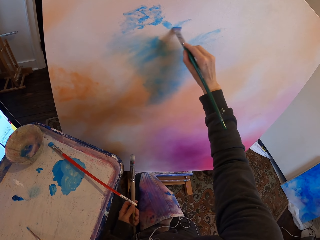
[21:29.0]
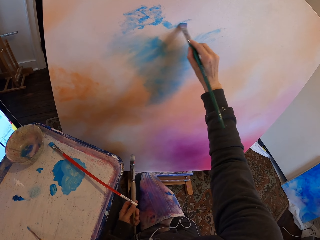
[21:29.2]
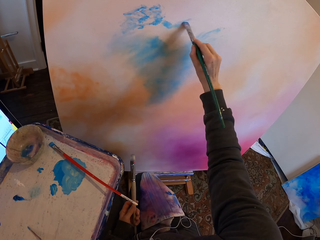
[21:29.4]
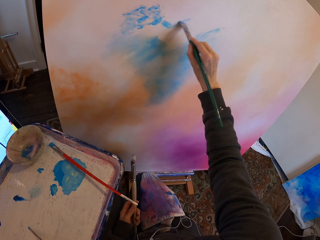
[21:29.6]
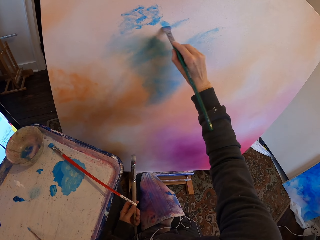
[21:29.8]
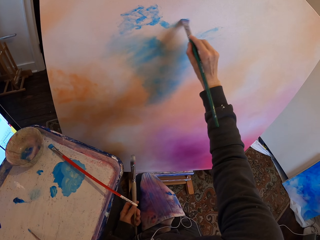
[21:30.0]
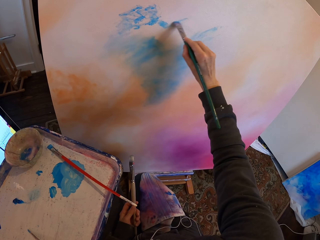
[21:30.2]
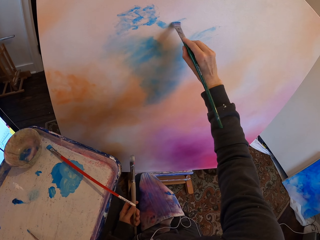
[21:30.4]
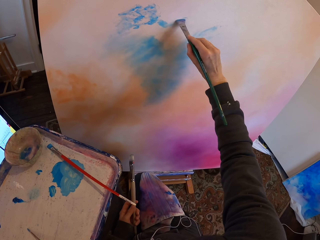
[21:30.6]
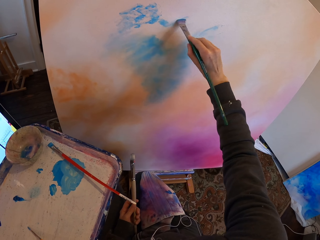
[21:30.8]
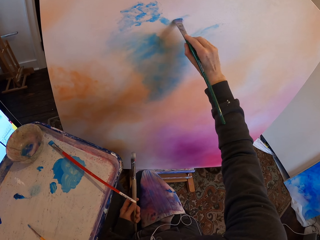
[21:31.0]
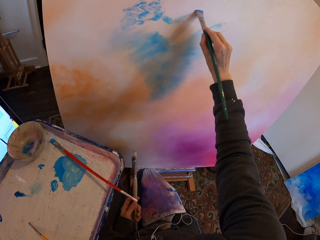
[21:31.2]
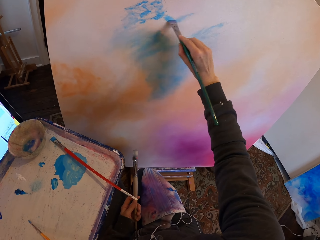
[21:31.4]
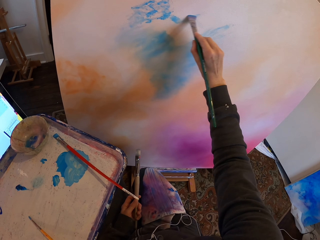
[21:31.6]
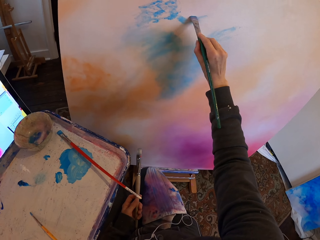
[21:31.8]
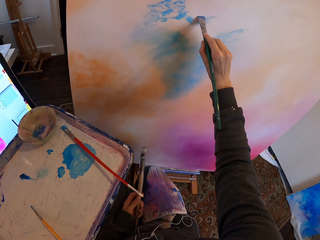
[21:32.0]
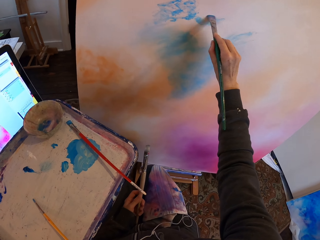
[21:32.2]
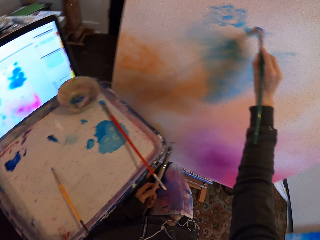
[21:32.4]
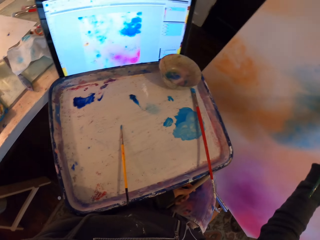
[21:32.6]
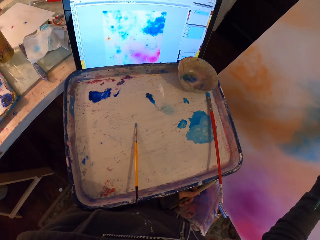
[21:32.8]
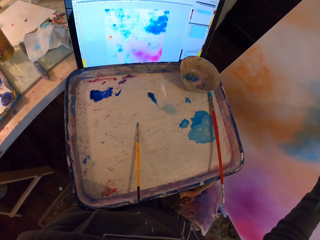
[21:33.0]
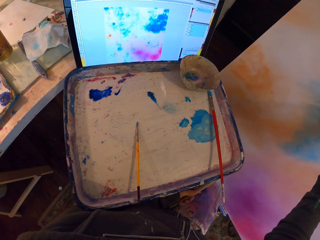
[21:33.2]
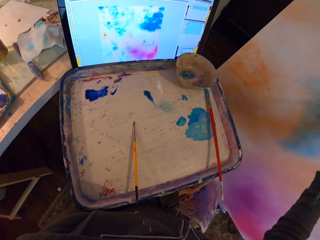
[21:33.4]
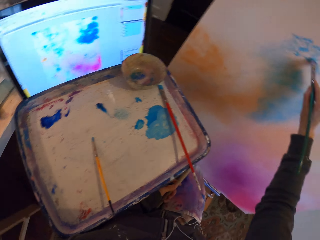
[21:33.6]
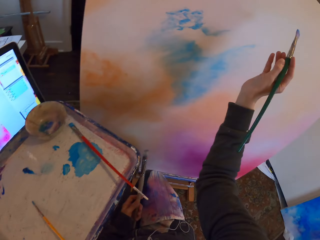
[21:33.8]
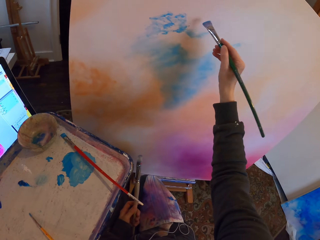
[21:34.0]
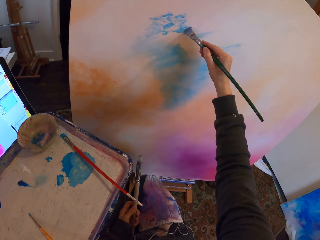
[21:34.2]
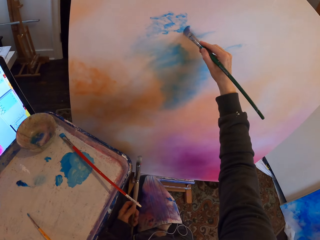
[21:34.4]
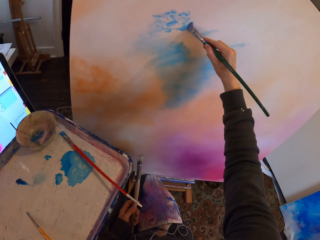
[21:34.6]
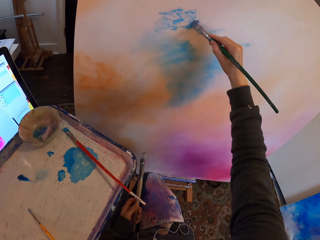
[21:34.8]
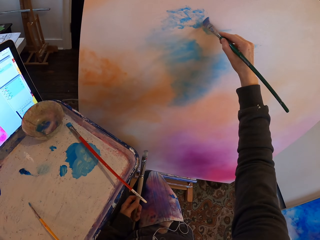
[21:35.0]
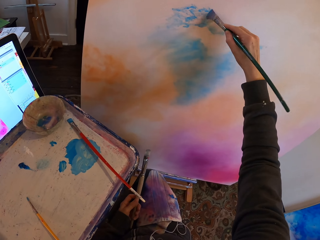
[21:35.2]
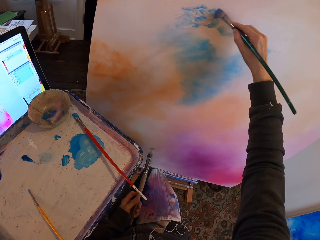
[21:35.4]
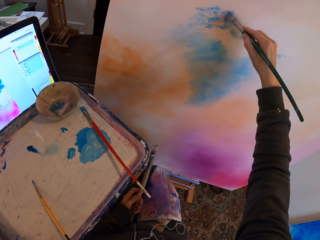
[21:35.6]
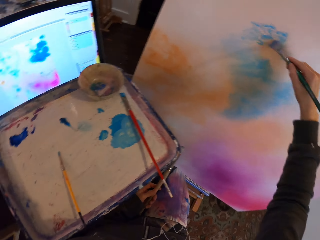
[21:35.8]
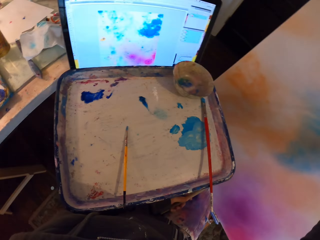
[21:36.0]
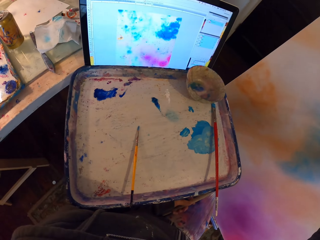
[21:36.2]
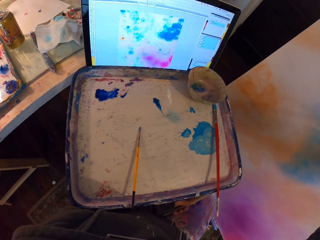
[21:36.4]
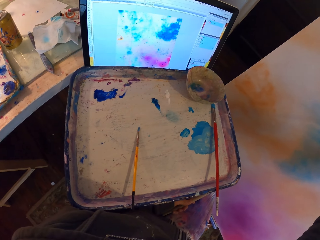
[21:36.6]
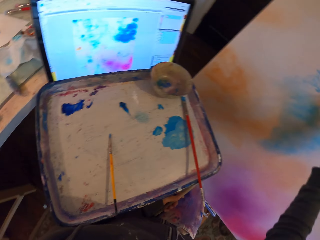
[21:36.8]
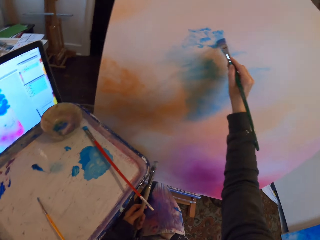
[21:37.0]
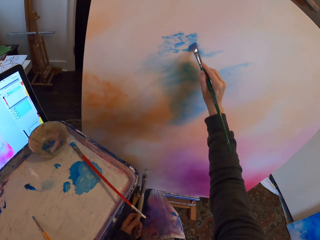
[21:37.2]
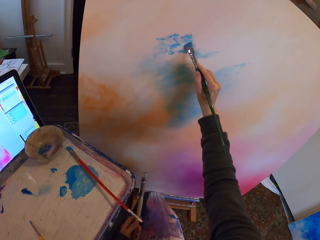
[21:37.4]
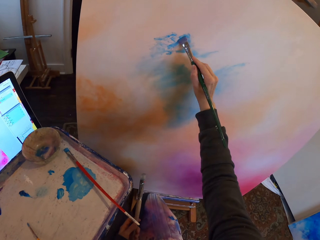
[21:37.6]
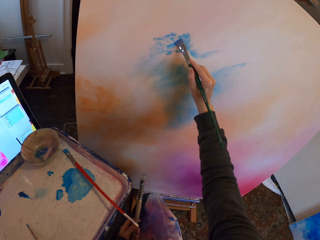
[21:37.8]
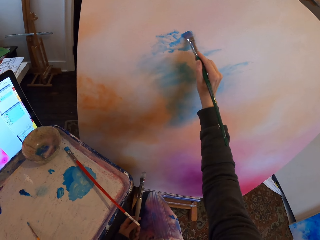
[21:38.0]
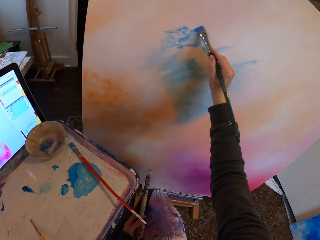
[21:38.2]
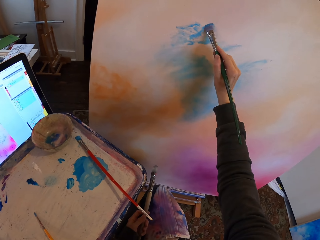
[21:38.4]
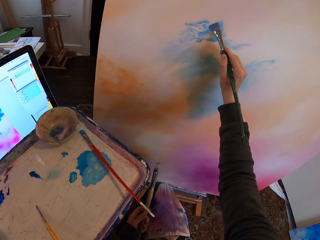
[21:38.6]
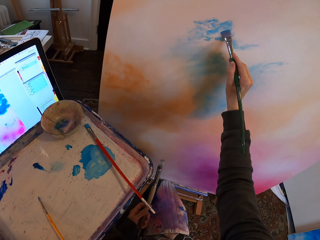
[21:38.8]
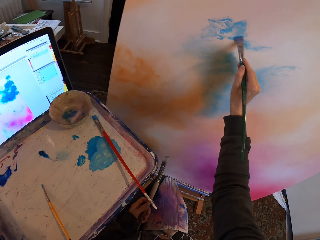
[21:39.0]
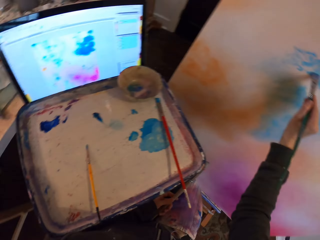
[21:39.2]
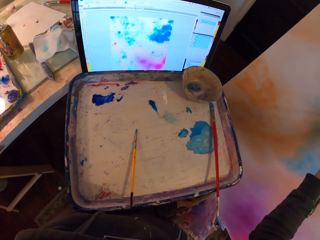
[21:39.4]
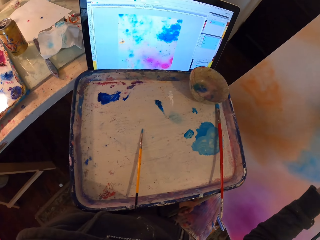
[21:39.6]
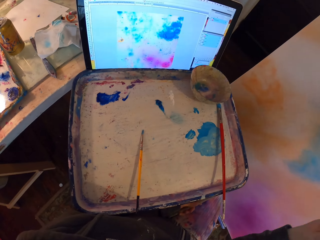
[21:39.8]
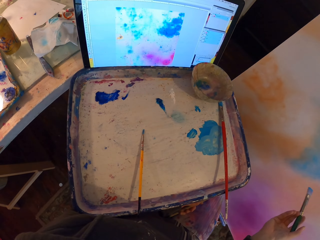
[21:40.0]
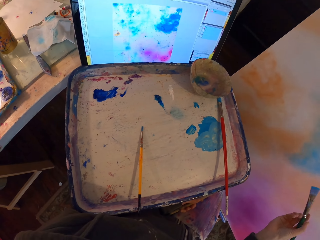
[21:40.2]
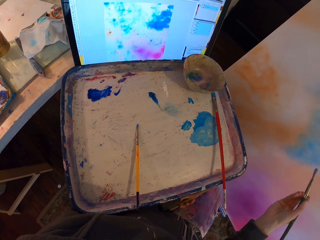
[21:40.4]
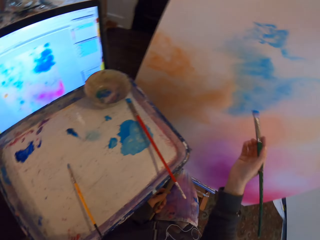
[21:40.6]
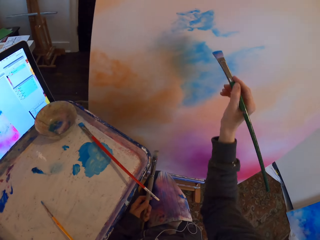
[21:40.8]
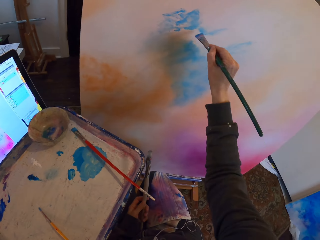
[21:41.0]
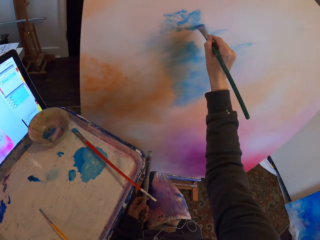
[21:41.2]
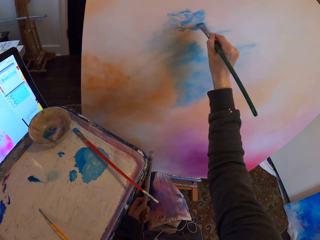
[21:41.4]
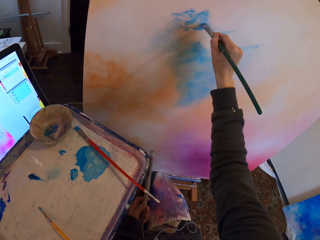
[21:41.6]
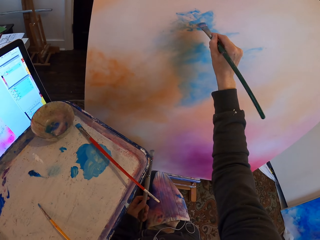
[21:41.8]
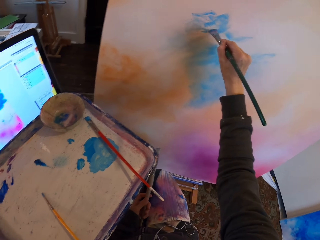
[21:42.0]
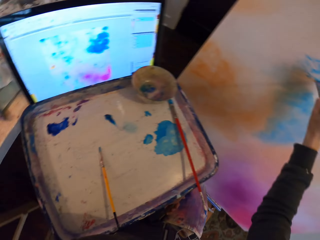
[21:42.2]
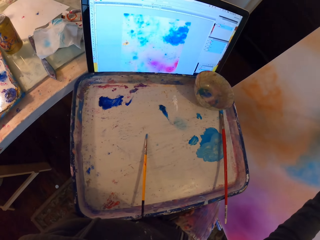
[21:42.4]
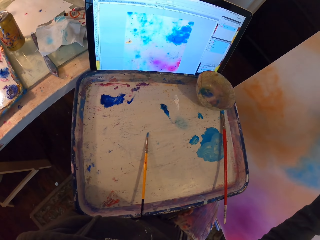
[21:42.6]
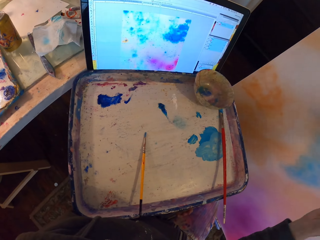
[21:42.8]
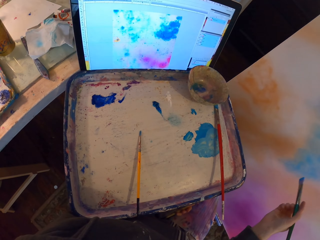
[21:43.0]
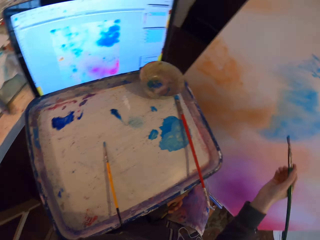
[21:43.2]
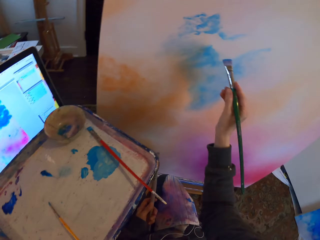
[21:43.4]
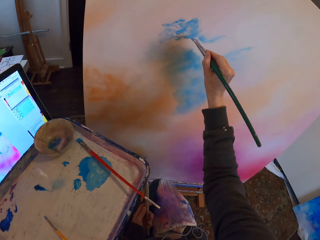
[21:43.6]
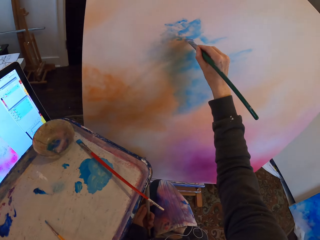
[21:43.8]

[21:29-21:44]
The camera wearer stares at the paintings. They paint on the board.

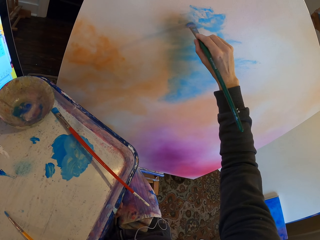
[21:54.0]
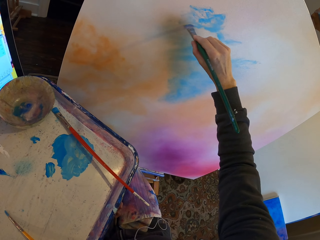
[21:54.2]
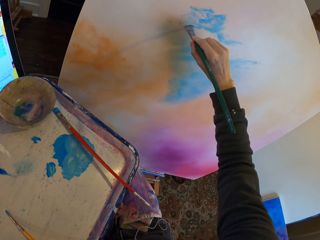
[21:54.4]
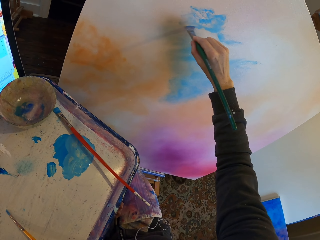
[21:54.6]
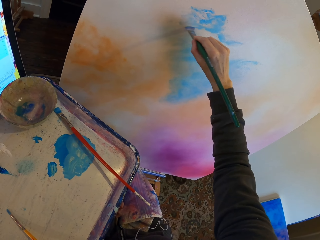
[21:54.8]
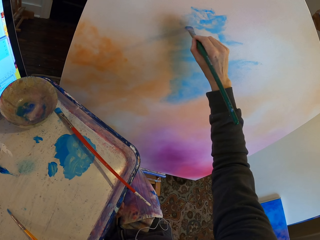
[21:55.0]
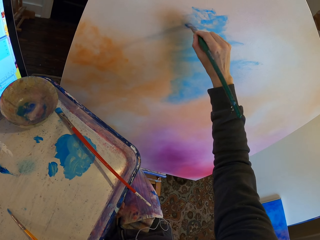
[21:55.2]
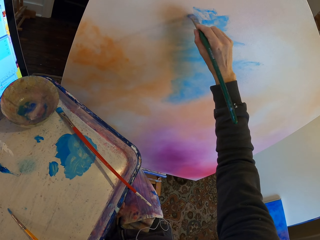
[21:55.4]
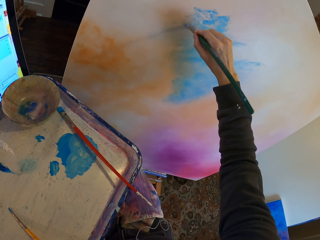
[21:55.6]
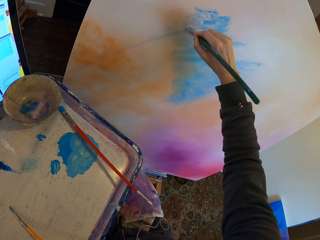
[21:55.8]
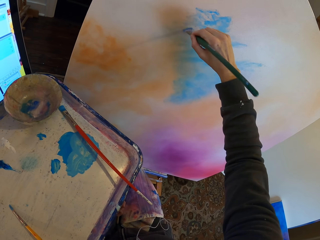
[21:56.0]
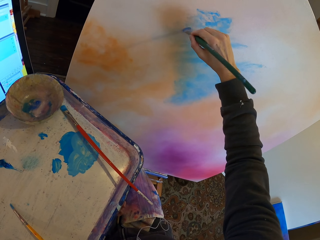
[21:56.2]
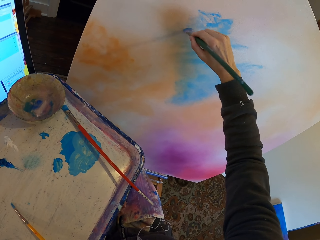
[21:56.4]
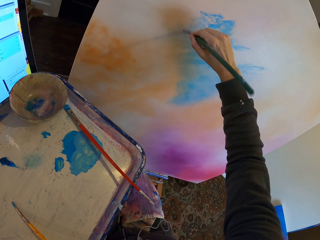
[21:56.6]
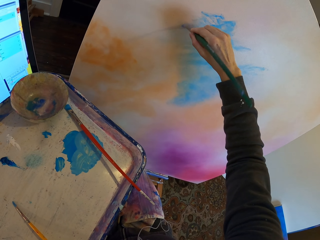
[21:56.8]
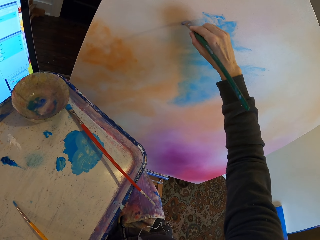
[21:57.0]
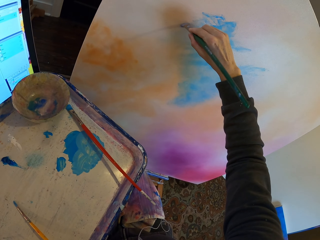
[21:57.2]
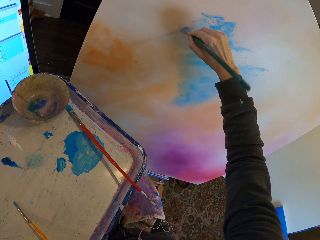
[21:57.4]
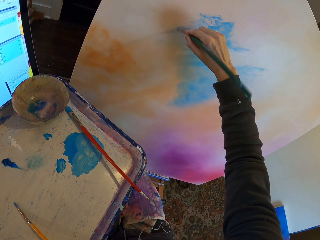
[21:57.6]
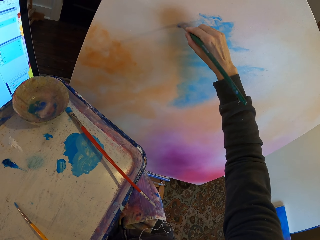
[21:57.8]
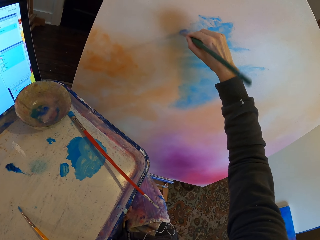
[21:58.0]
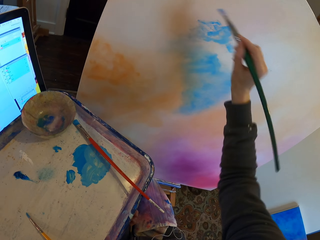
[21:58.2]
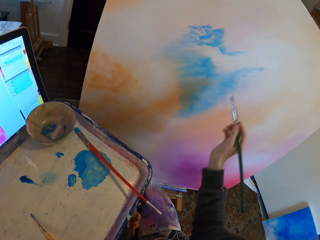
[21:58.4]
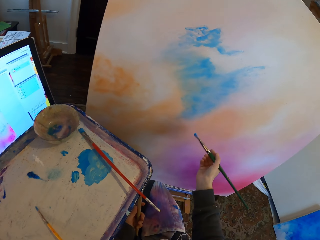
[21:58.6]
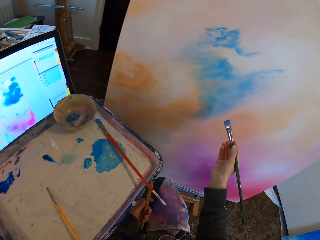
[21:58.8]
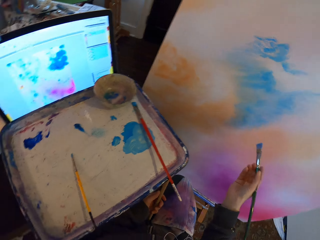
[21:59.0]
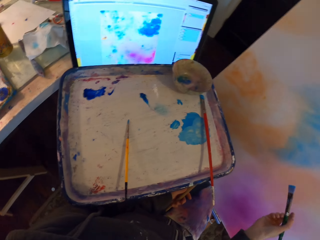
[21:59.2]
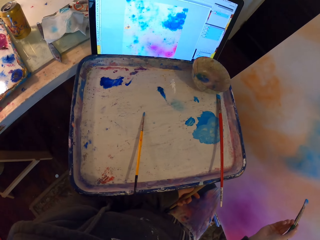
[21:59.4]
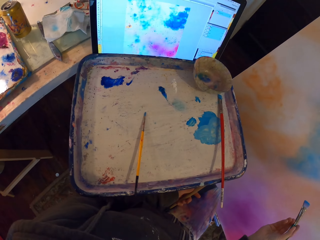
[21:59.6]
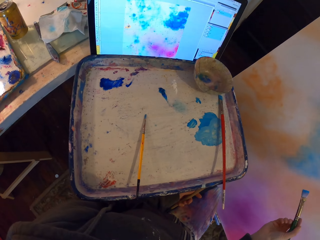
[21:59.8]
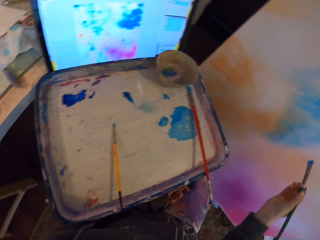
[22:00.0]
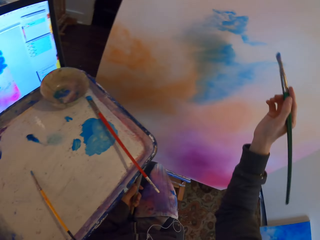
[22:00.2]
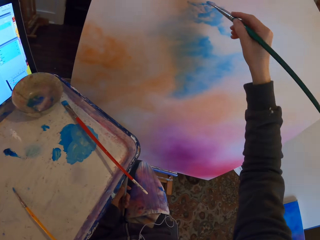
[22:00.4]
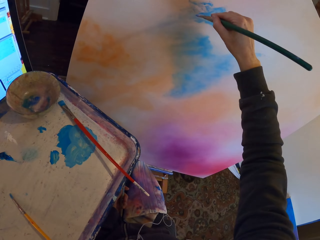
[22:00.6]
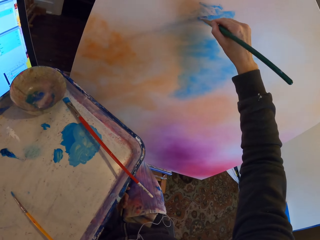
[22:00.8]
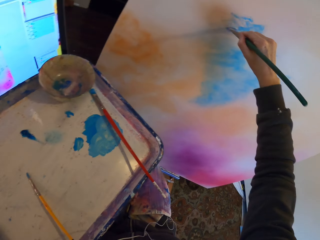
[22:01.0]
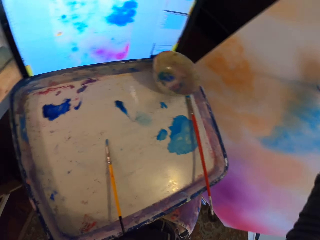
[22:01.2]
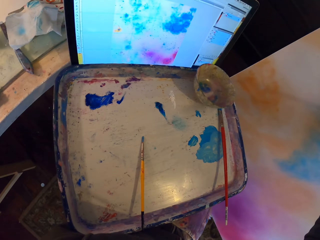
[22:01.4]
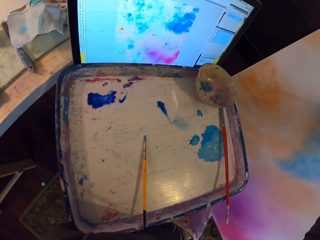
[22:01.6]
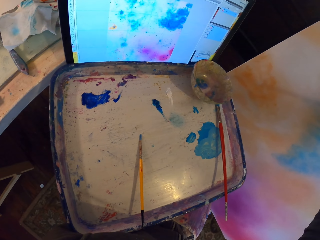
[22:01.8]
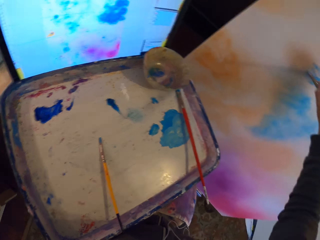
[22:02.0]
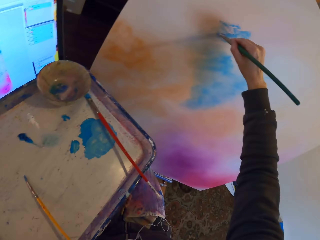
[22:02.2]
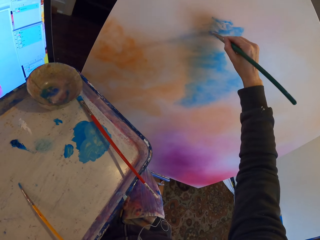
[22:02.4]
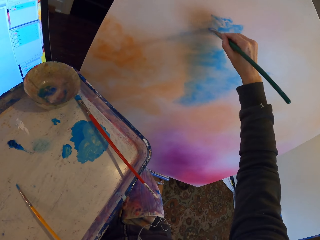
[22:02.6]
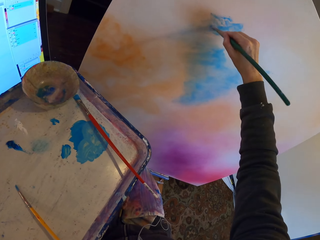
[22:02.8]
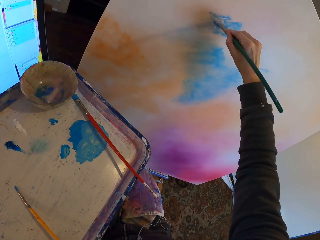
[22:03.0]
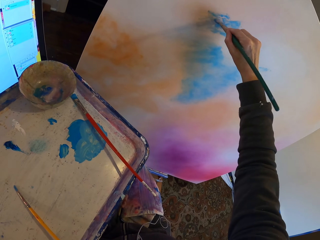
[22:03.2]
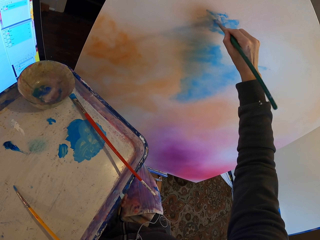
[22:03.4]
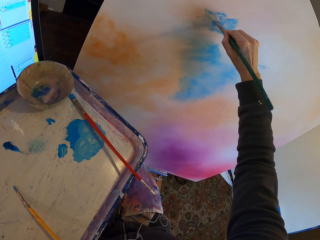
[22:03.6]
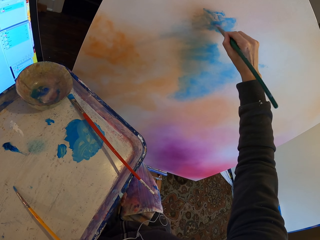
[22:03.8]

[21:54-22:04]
The camera wearer stares at the paintings. They paint on the painting board.
